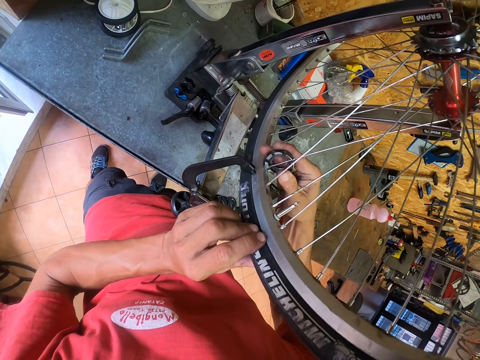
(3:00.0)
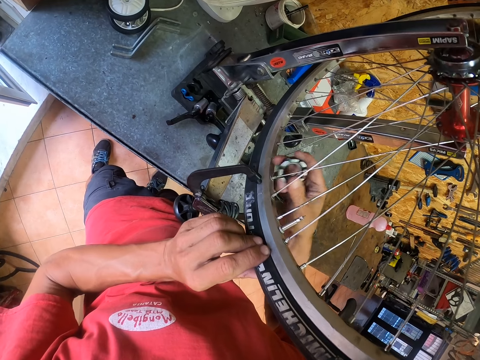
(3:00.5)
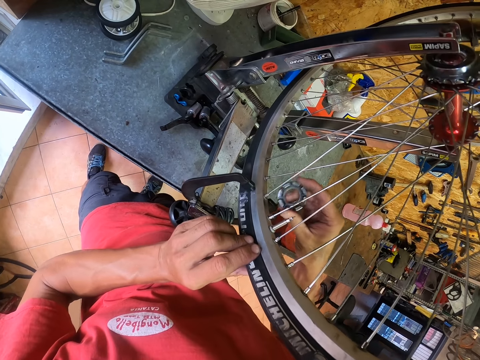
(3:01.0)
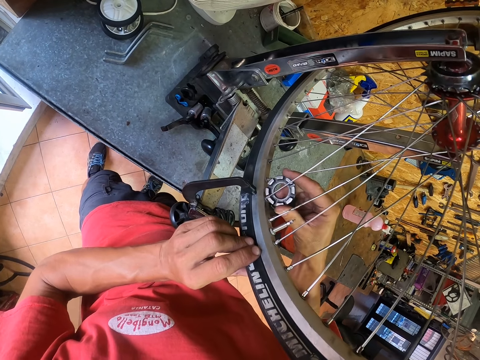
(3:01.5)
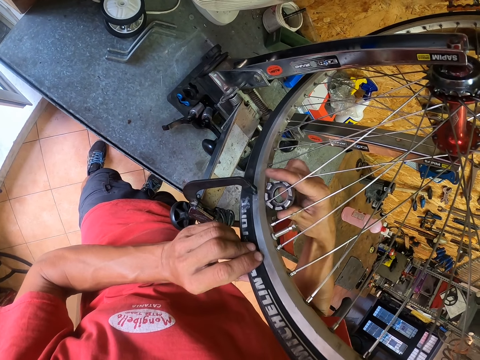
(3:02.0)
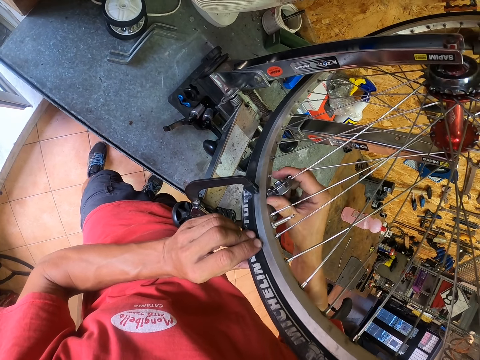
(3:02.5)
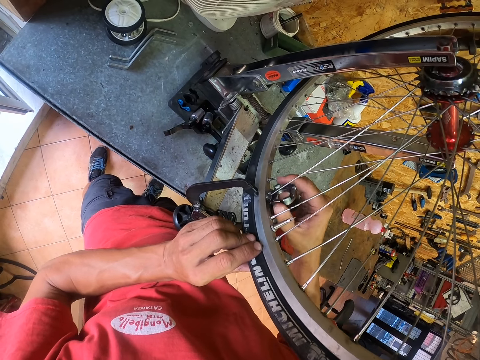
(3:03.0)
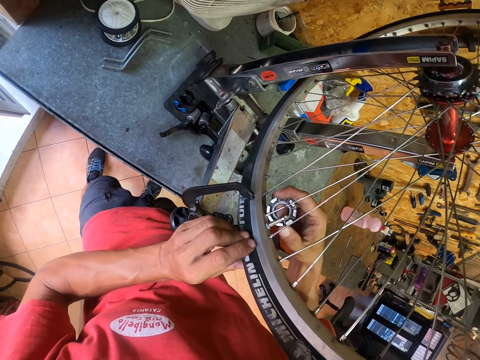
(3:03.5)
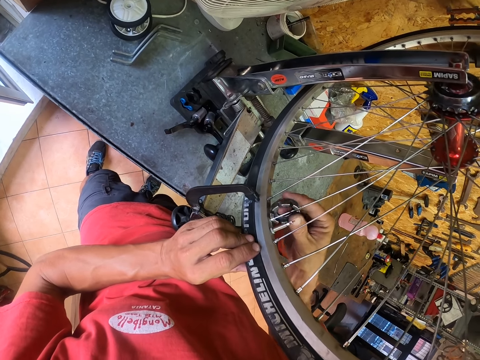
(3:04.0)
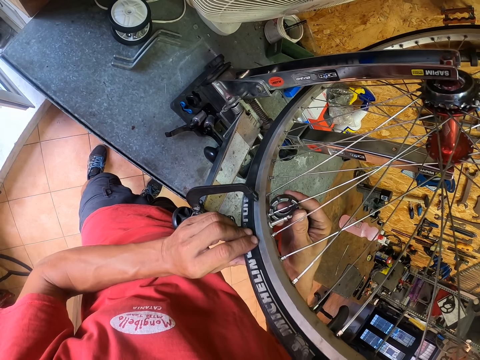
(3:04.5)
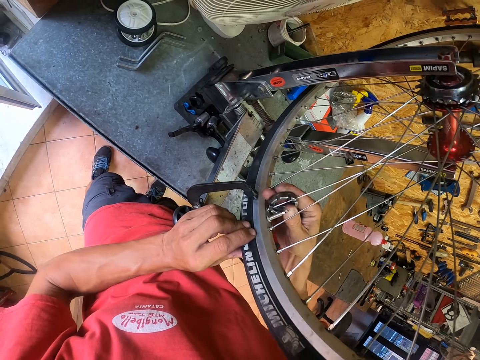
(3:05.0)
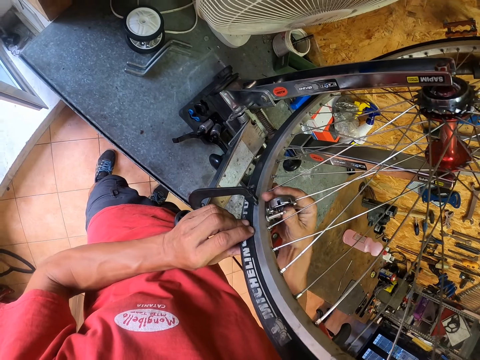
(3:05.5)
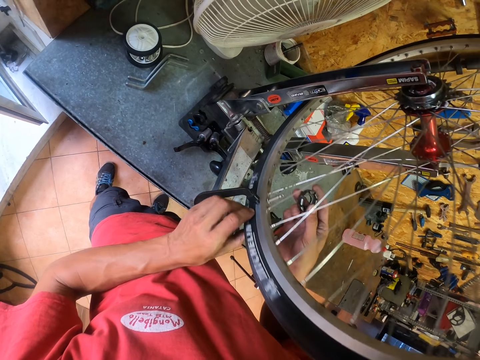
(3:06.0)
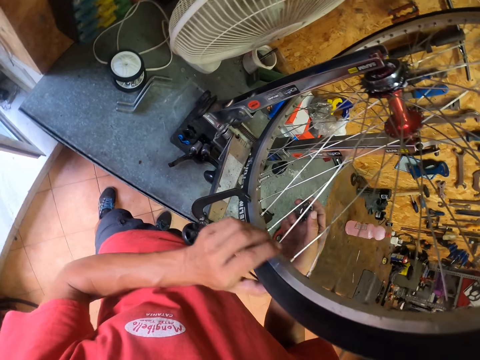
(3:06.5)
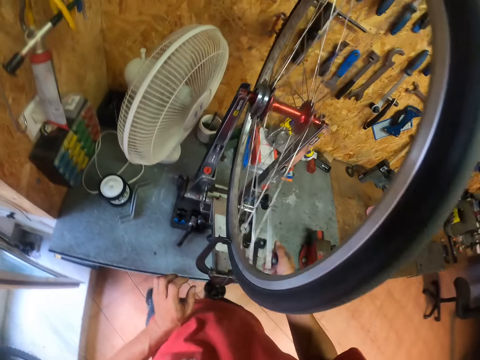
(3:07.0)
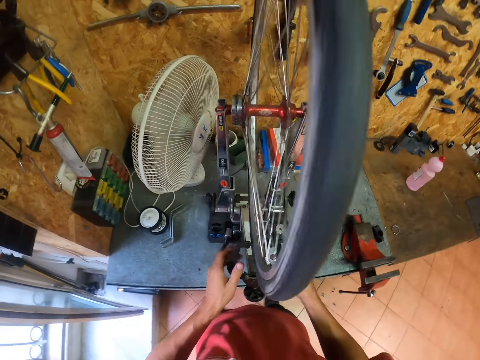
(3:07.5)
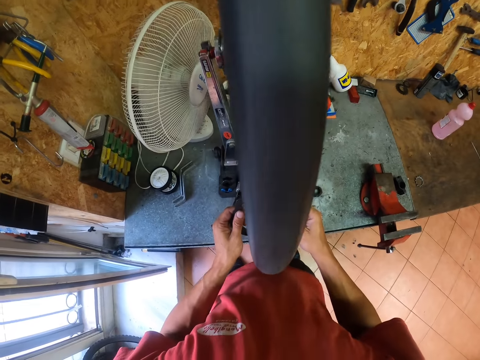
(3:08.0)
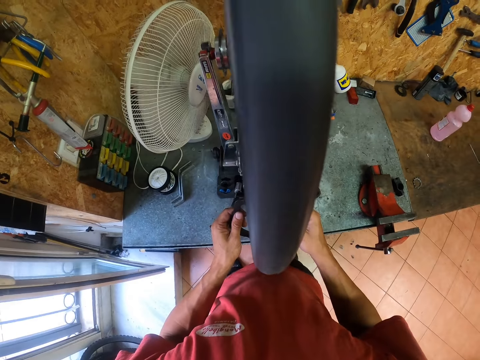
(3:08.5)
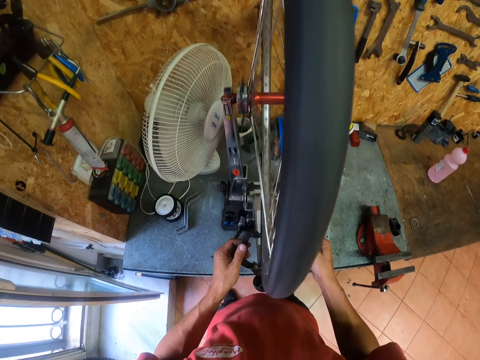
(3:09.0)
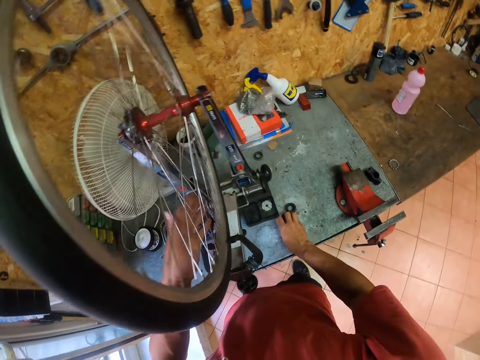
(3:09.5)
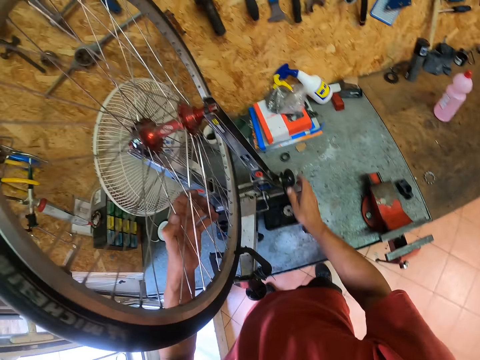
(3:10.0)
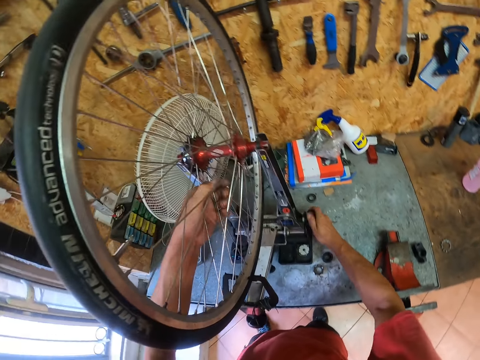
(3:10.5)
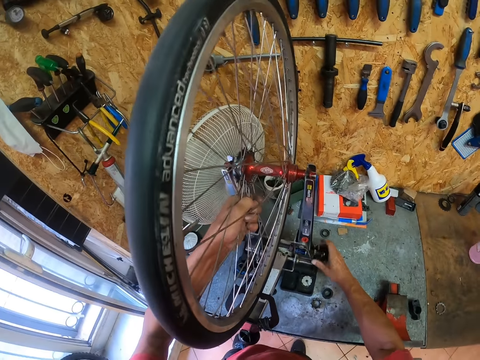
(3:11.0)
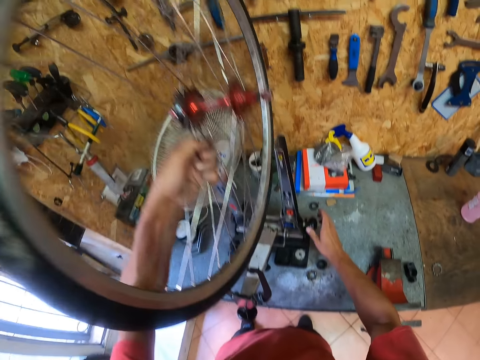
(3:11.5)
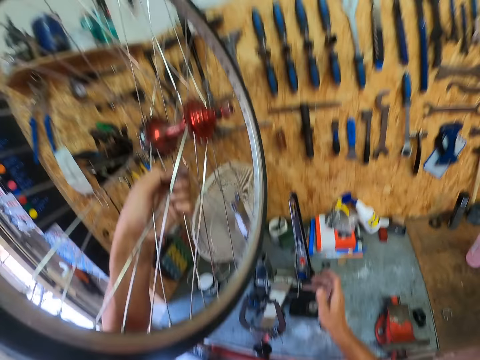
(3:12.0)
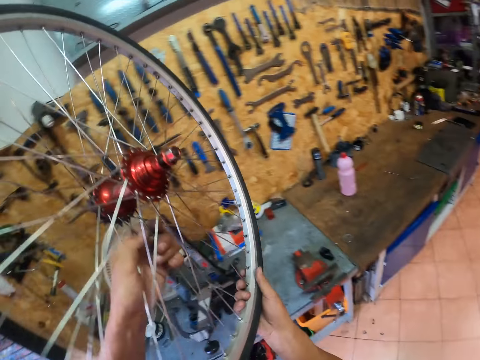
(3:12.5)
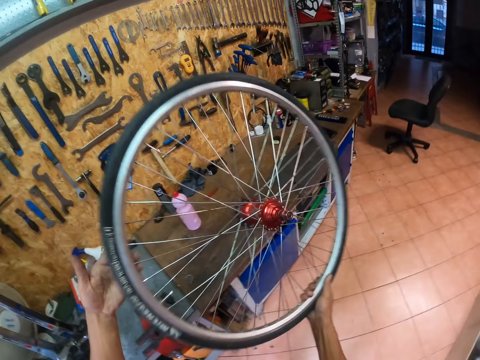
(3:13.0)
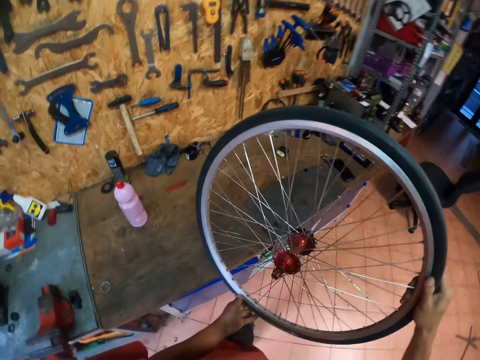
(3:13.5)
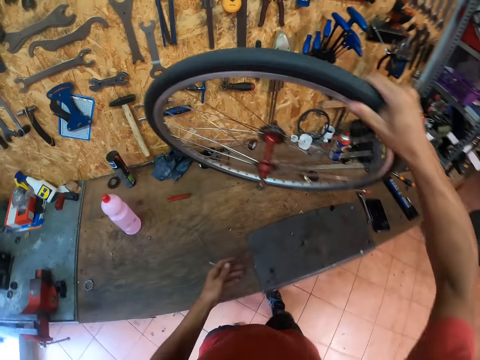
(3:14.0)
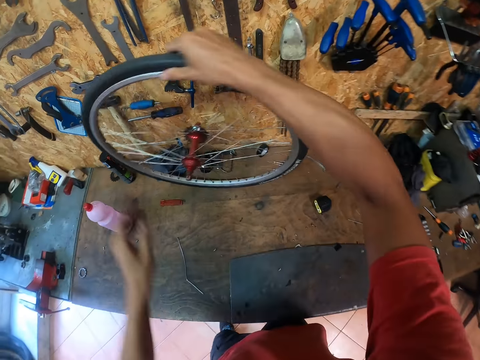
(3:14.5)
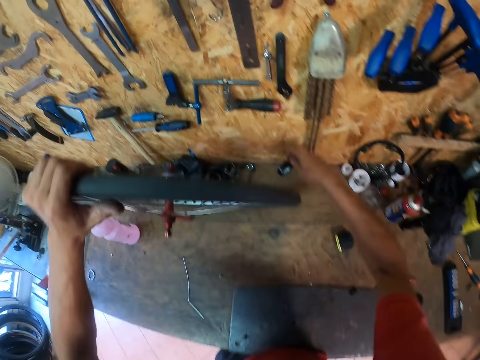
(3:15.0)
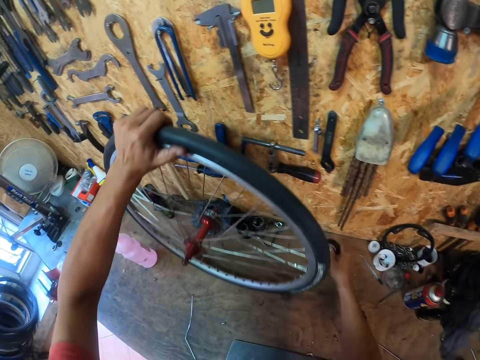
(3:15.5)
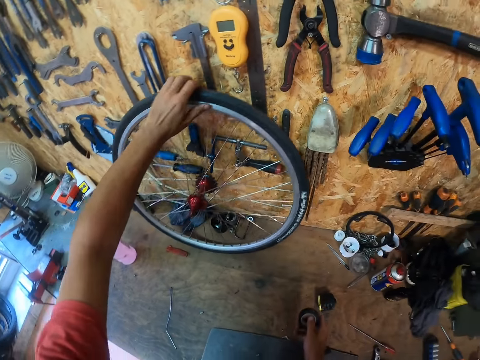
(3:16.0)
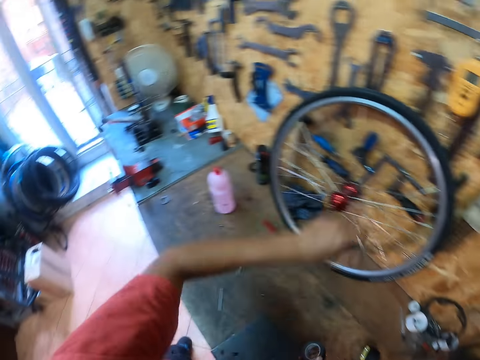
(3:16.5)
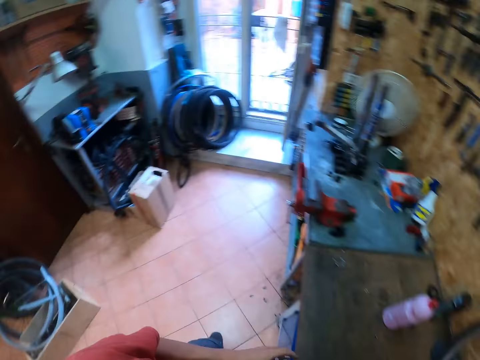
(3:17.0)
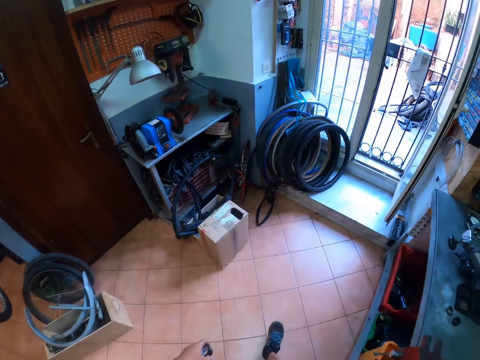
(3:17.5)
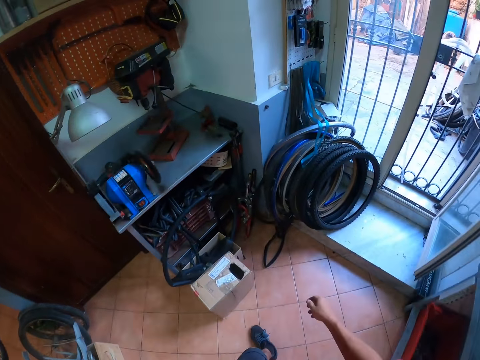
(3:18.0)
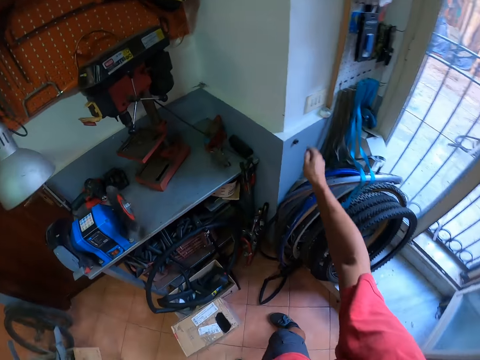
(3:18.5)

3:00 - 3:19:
The camera wearer fixes another spoke. He operates another spoke of the spare wheel. He slowly moves the spare wheel and rolls over the wheel again. He holds the hooks of the wheel holder. He adjusts the clip of the wheel turning stand. He puts something on the table. He unfastens the wheel holder. He removes the spare wheel from the holder. He puts his right hand to the wheel. He walks to the middle of the workbench or working table. He places the spare wheel on top of the table. He picks up a black tape from the table. He moves the spare wheel to lean on the wall. He walks towards the exit of the workshop.

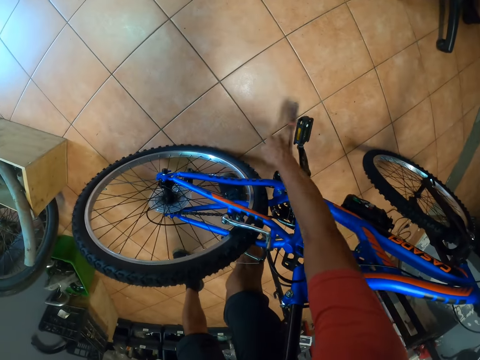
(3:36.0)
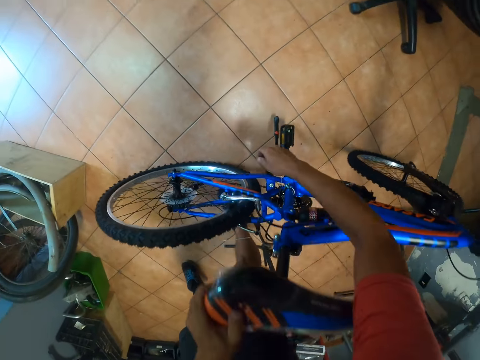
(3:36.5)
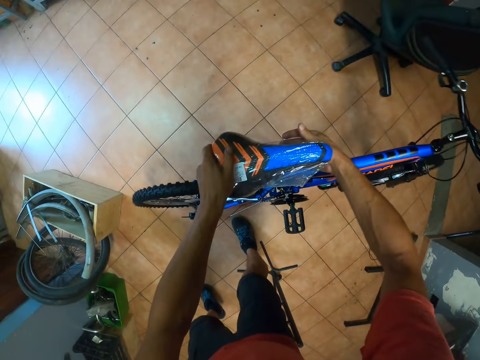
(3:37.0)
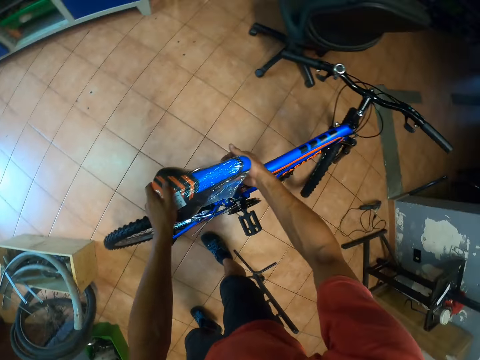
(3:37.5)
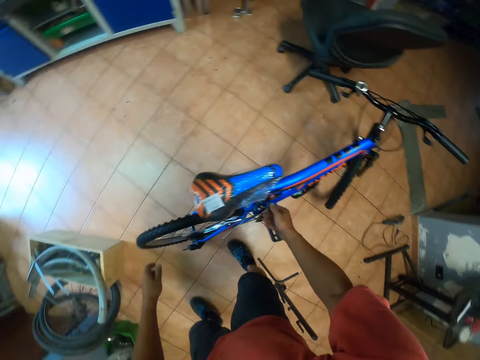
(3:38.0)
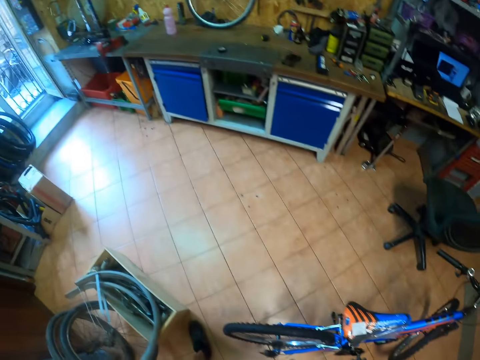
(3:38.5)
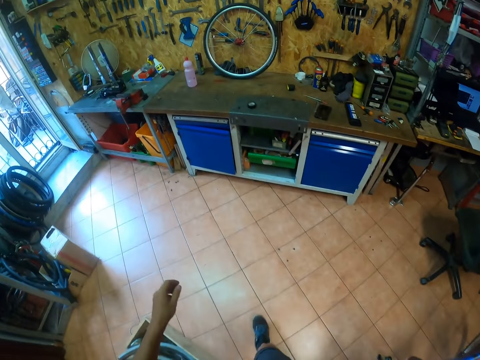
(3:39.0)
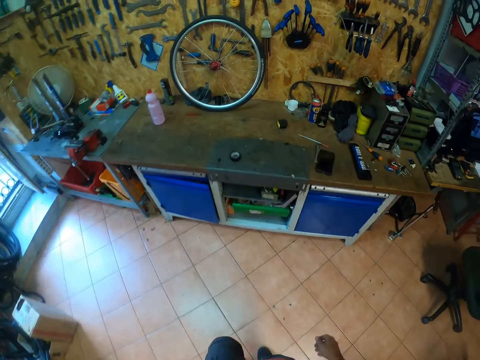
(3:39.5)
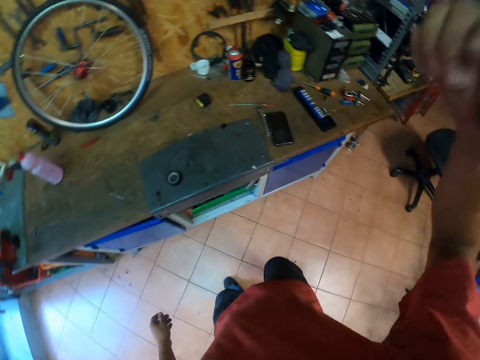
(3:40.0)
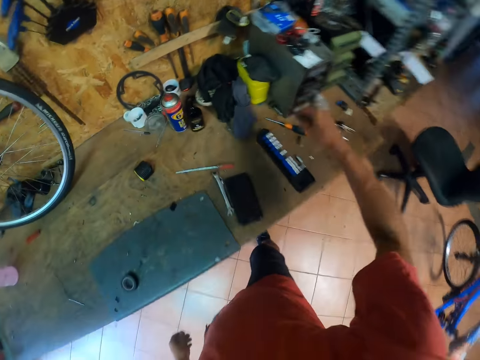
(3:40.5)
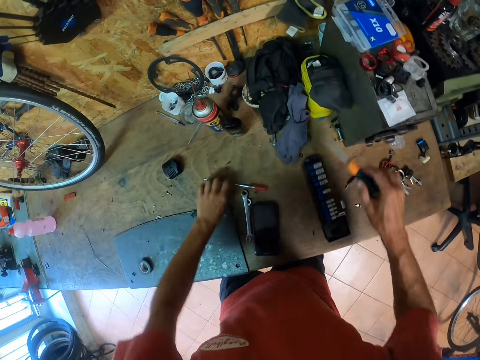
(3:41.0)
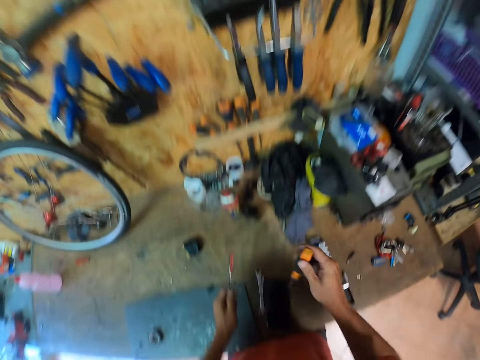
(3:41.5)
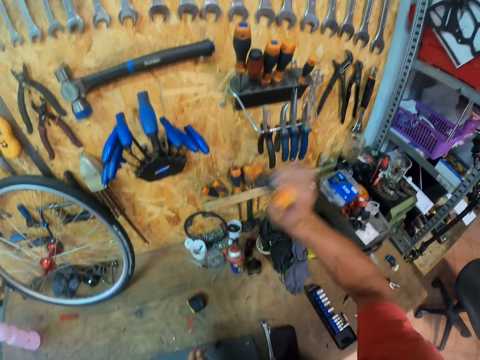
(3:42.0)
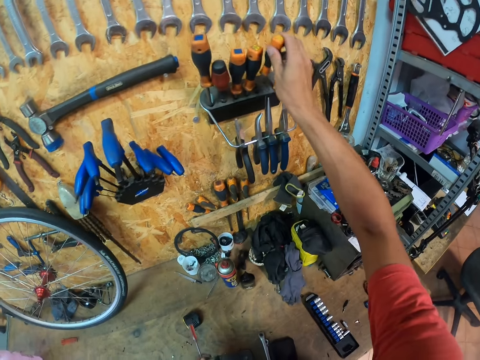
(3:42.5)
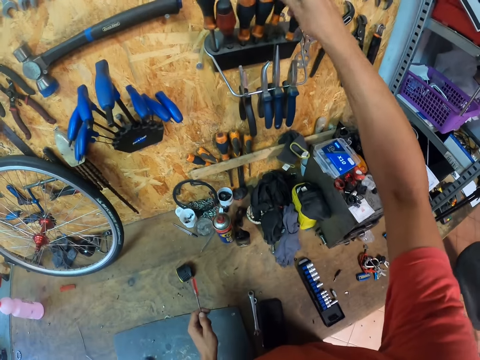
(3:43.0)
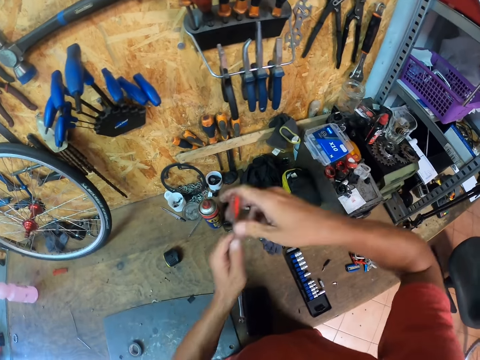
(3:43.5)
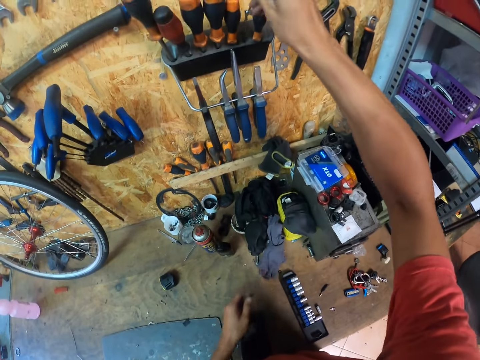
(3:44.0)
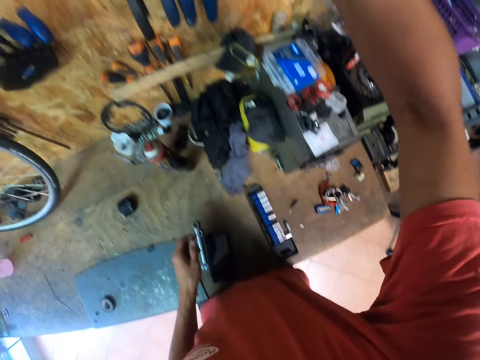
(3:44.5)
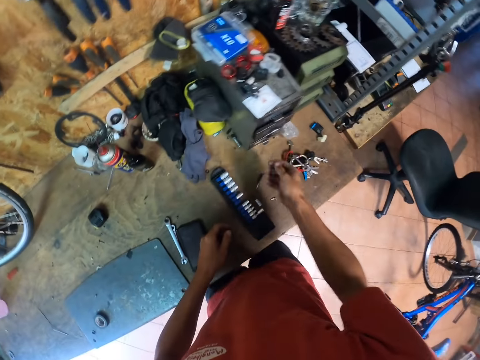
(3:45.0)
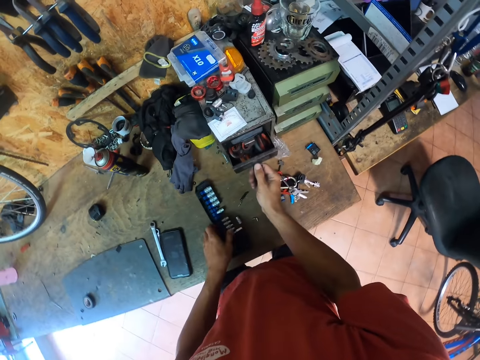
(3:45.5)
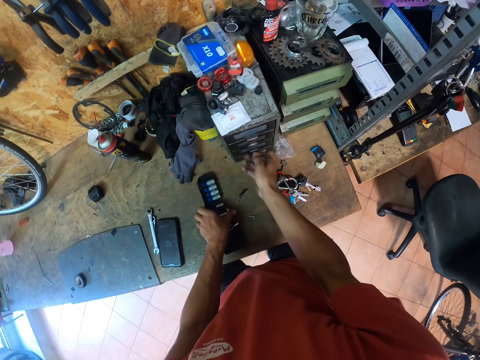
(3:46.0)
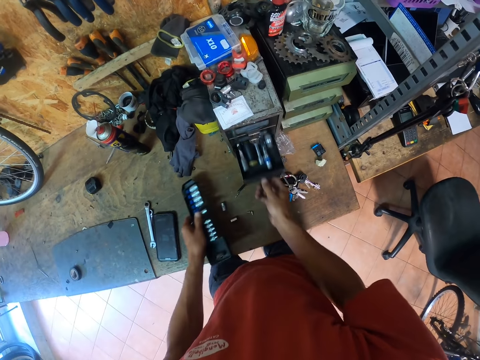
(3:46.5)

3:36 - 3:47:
The camera wearer drops down the bicycle's stand. He moves the bicycle to lean on its stand. He walks to the other side of the workshop, towards the workbench. He raises his right hand to the rack. He picks a screwdriver from the workbench. He picks another screwdriver from the workbench. He places the screwdriver into its holder. He moves the other screwdriver to his right hand. He places the other screwdriver into its holder. He opens a drawer of a small tool box on the table. He picks up a screw nutcase. He closes the drawer. He opens another drawer of the tool box.
